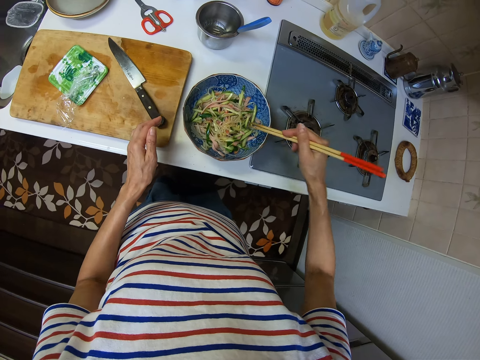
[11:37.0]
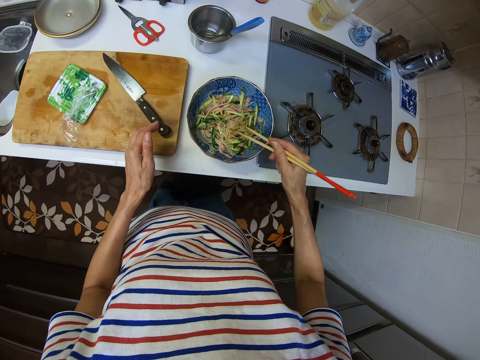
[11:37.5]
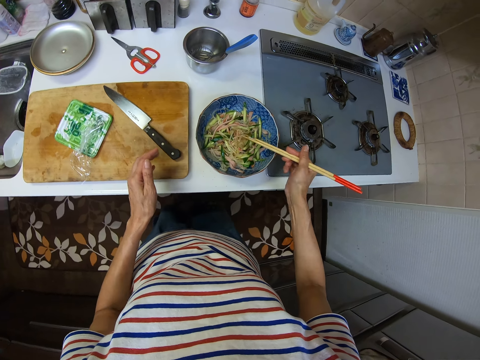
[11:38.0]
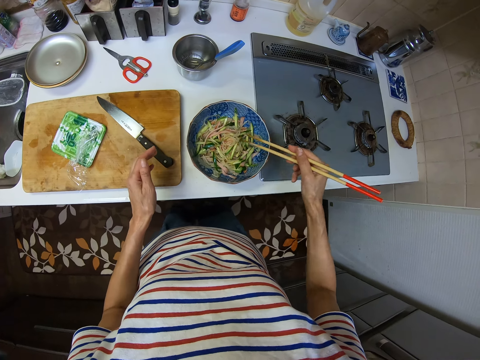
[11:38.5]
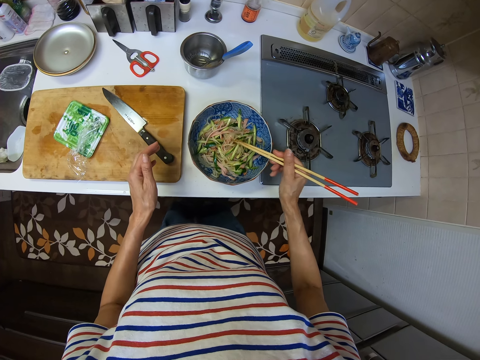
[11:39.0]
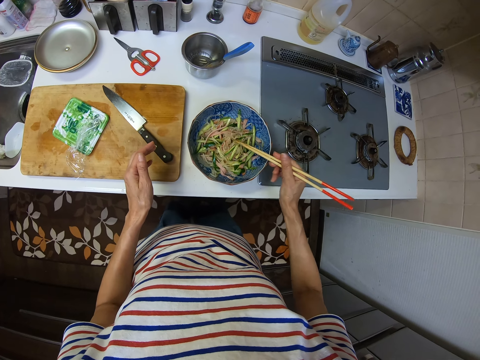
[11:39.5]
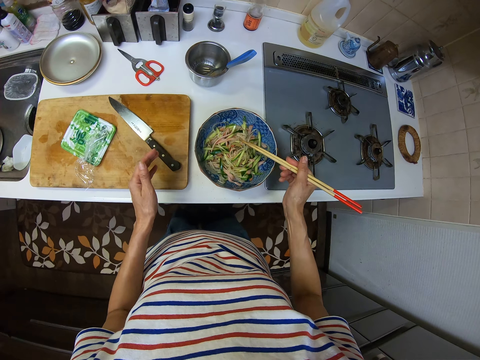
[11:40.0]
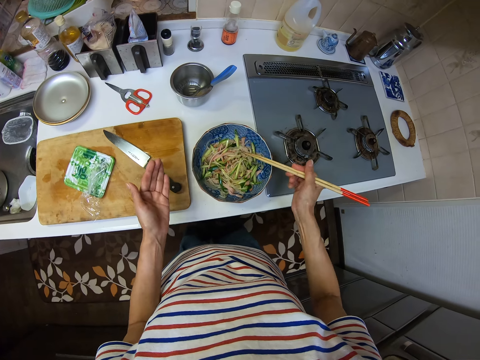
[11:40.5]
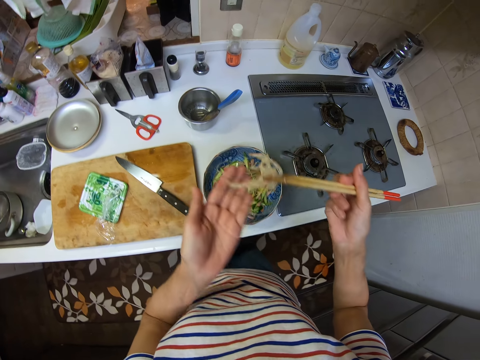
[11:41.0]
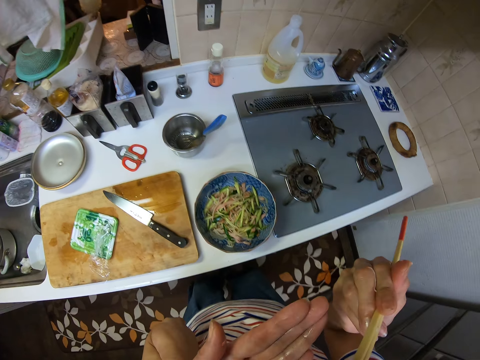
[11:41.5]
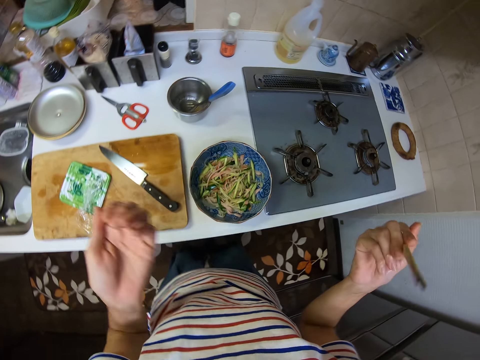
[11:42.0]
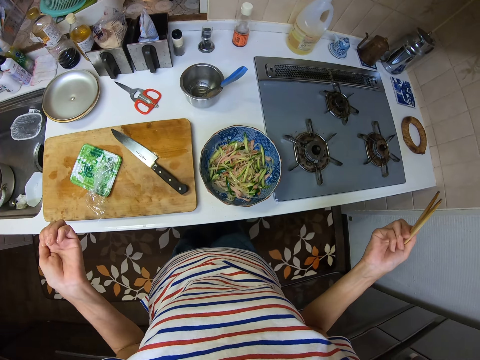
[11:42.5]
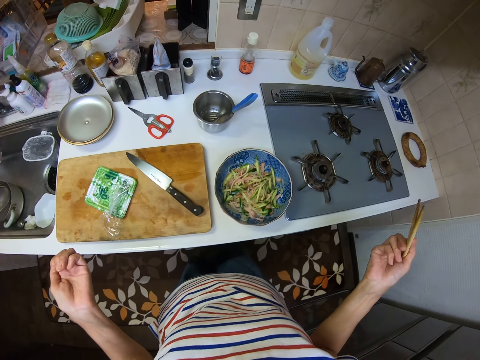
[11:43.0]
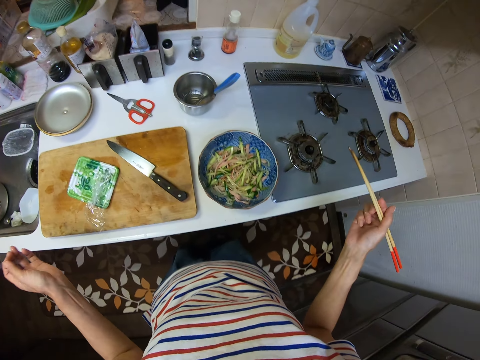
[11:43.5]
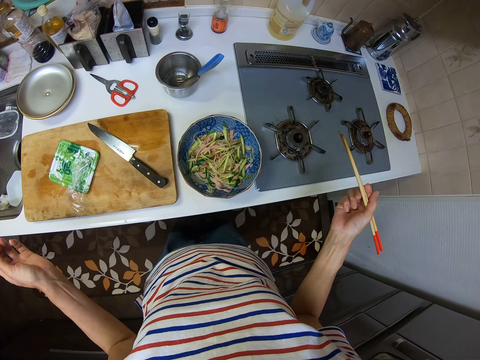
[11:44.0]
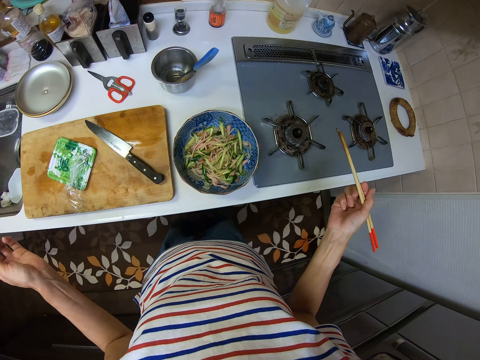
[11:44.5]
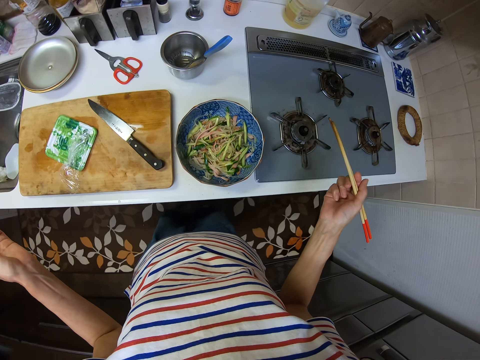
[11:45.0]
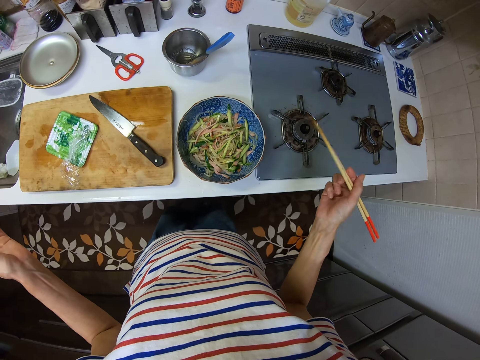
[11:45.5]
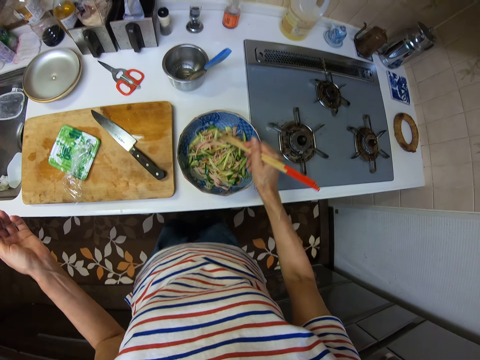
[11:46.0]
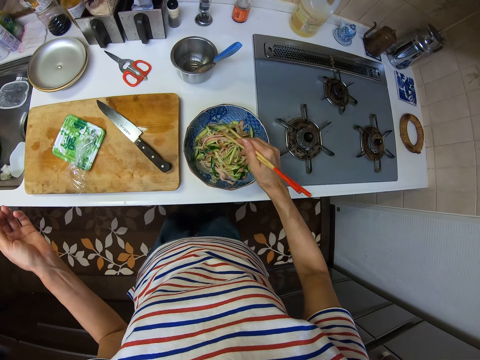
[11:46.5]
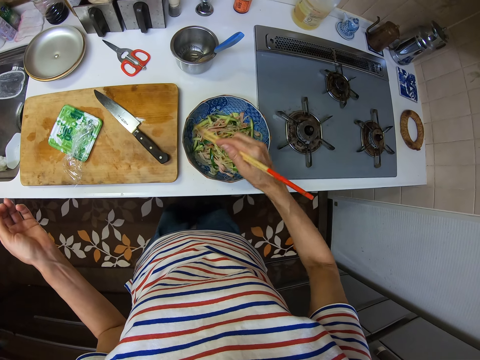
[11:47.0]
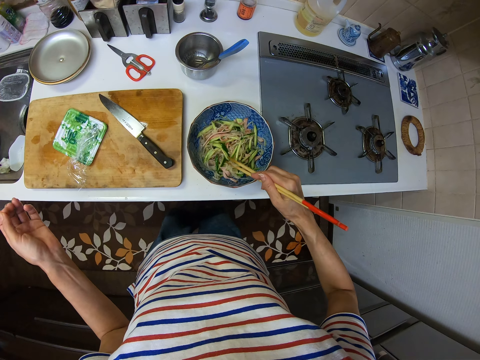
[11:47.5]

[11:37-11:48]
The camera wearer picks up vegetables, or a portion of the mixture of food, with the chopsticks. He tastes the mixture of food. He puts the vegetables in his mouth using the chopsticks. He stirs the vegetables and ham in the bowl with the chopsticks.
